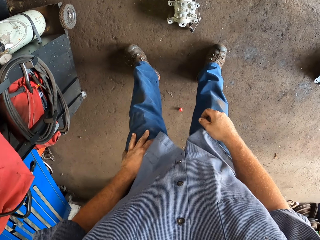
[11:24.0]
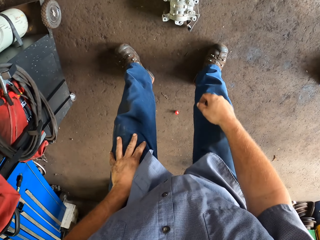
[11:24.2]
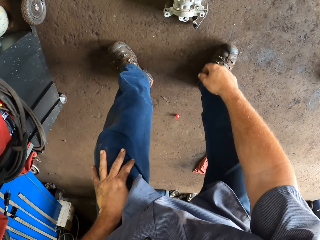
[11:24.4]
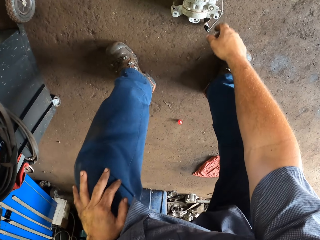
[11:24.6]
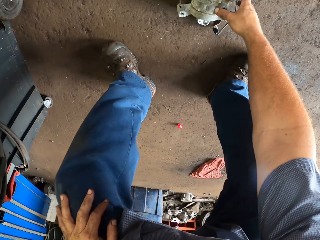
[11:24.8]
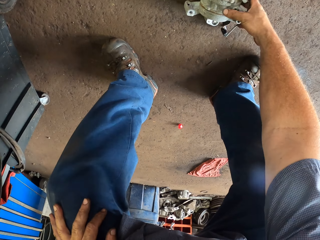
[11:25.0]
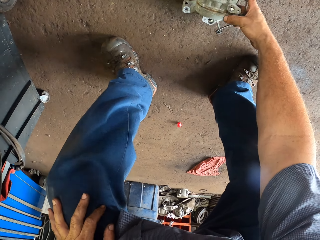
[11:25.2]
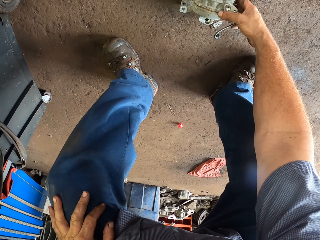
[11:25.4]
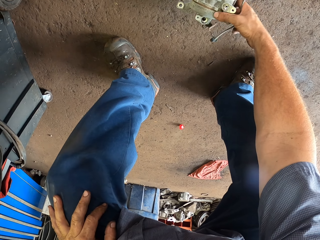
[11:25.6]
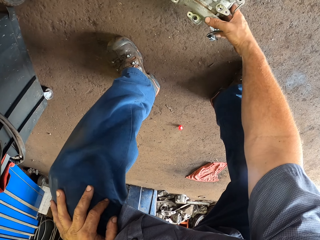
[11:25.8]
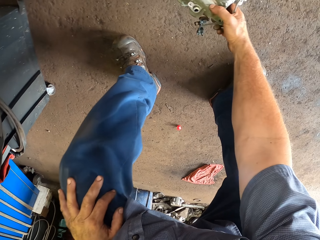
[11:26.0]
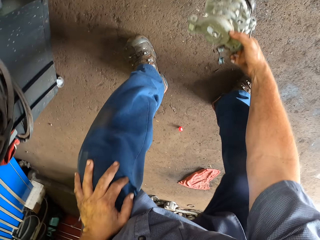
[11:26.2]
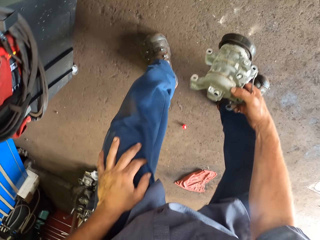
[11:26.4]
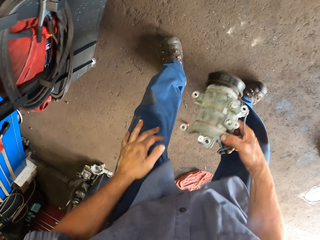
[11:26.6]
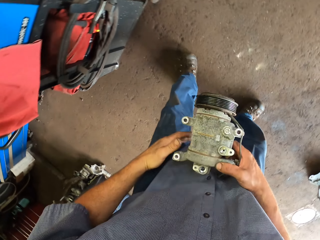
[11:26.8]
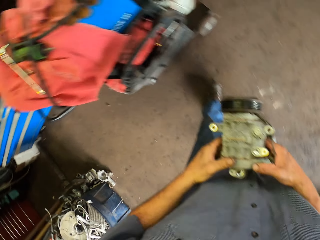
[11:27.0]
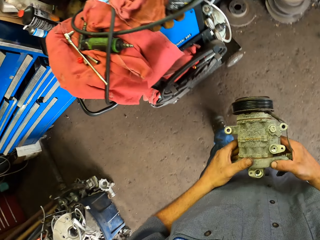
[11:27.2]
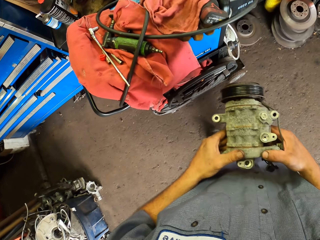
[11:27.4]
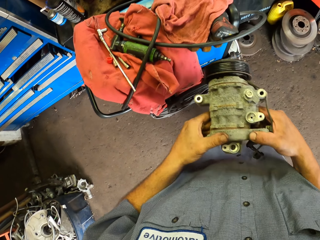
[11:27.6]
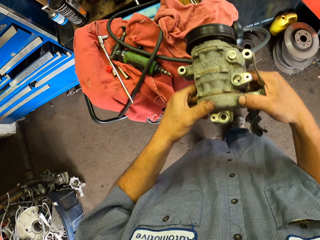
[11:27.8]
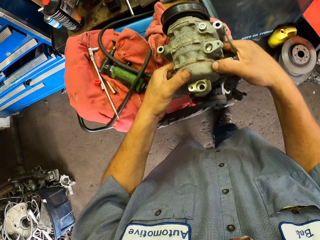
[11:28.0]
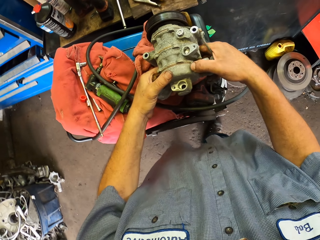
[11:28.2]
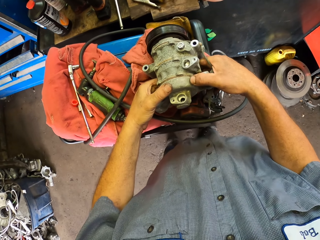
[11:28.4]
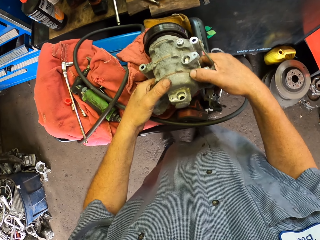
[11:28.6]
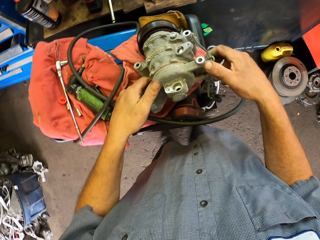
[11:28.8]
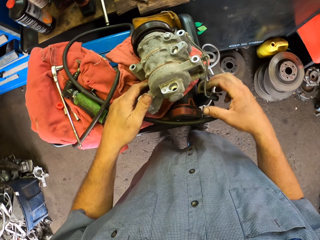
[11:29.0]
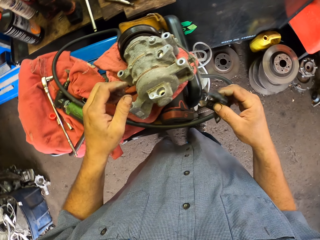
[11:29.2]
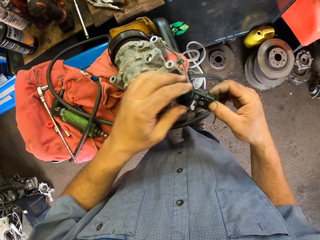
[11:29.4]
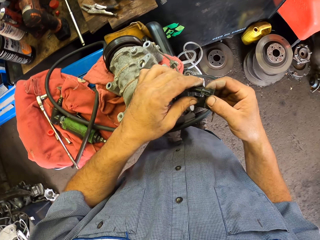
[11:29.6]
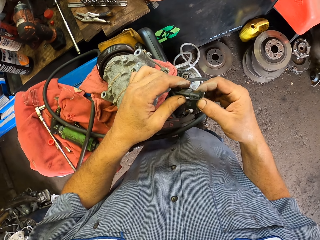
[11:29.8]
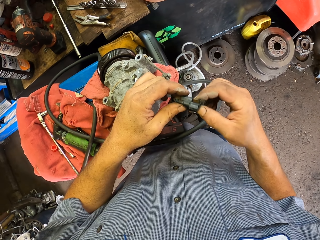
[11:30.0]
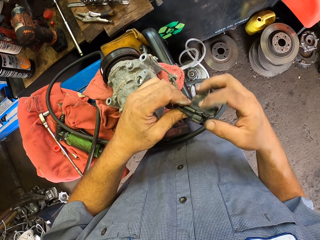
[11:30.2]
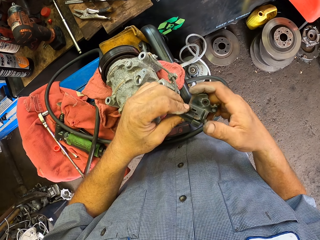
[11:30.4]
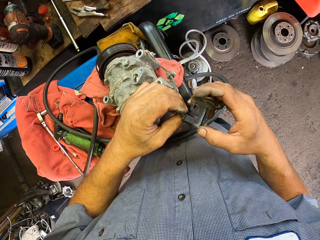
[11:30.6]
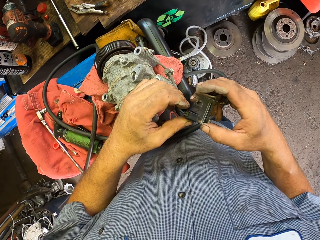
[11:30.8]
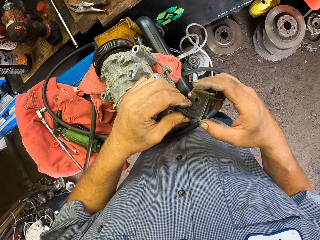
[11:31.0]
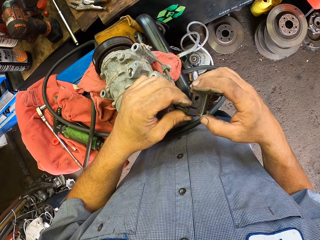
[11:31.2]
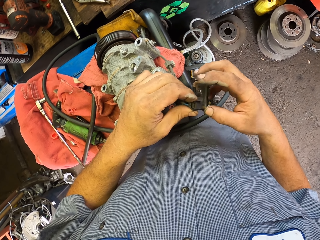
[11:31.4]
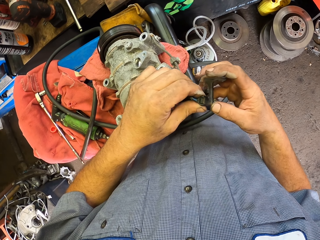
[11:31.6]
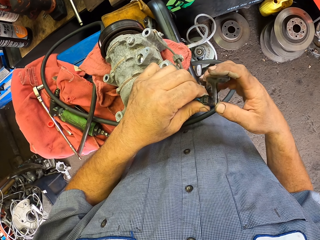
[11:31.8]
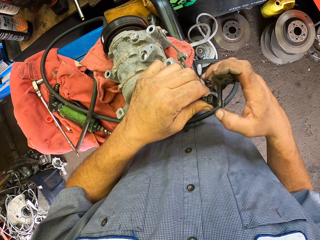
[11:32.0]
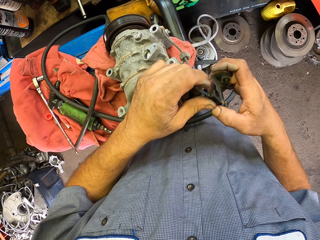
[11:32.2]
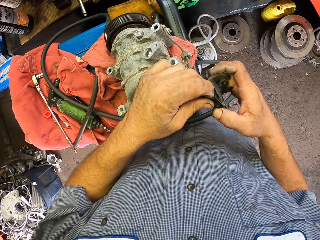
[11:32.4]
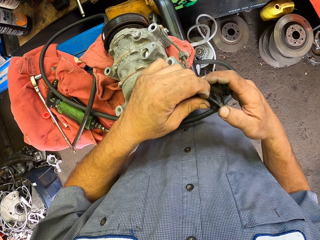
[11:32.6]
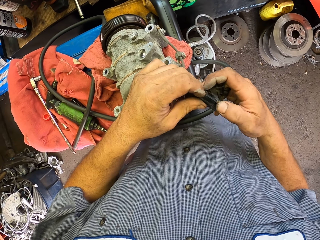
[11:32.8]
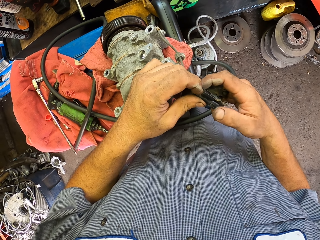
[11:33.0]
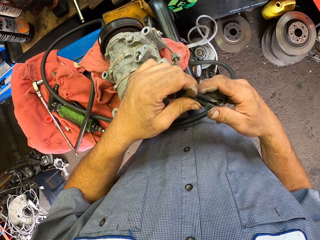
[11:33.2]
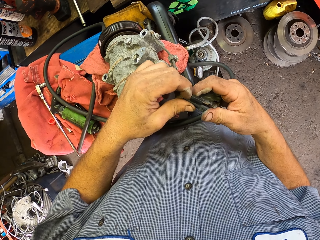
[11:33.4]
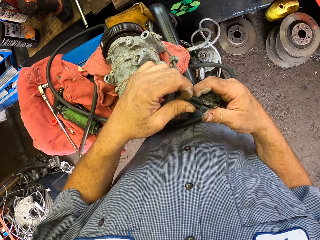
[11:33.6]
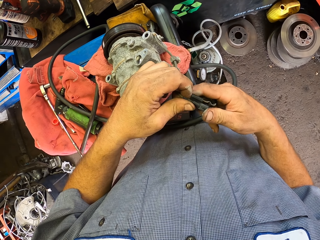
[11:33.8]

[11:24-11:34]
The camera wearer bends. They pick up an AC engine compressor or motor from the ground. They put the AC engine compressor on the table. They touch a wire on the motor. They fix the AC engine compressor.

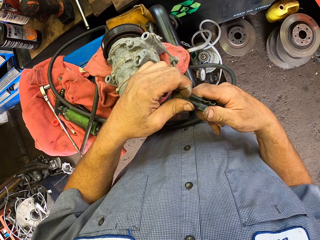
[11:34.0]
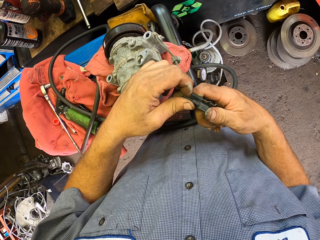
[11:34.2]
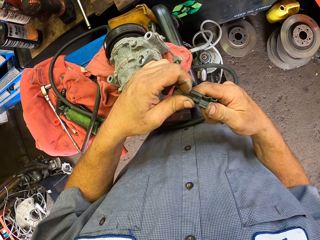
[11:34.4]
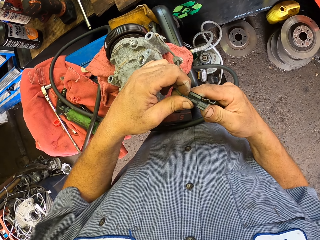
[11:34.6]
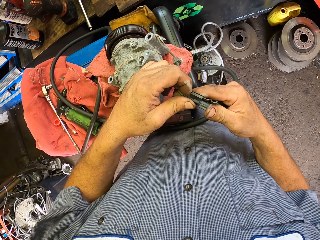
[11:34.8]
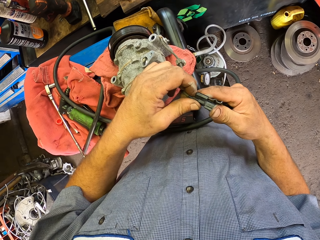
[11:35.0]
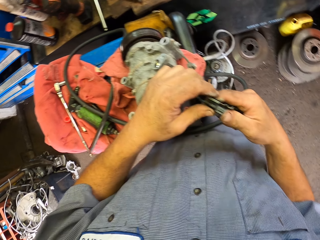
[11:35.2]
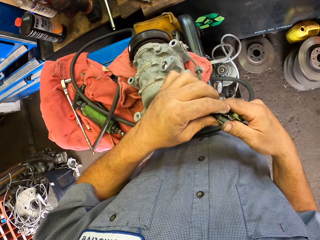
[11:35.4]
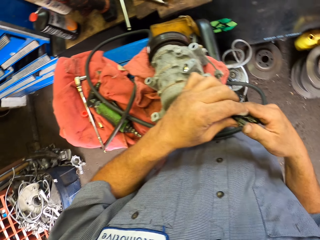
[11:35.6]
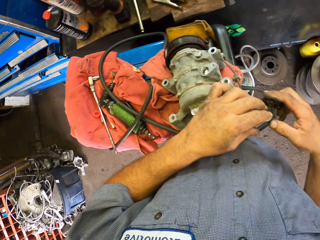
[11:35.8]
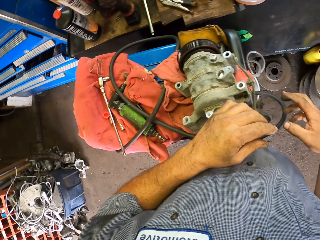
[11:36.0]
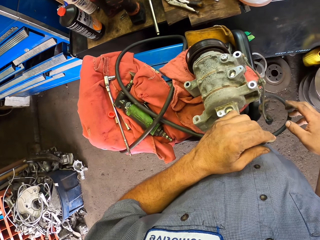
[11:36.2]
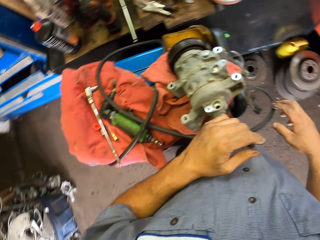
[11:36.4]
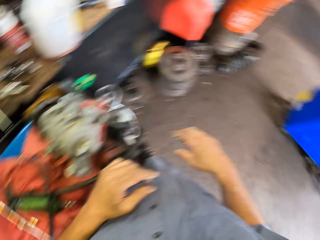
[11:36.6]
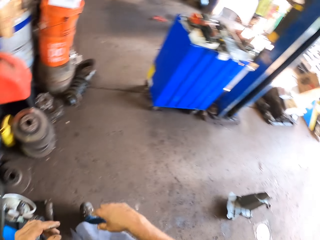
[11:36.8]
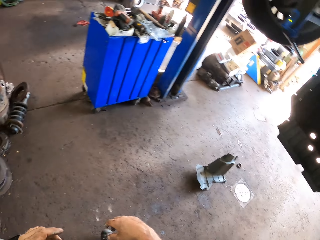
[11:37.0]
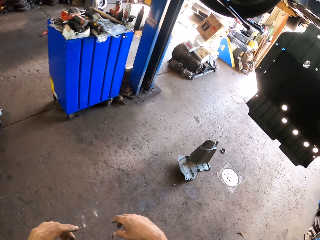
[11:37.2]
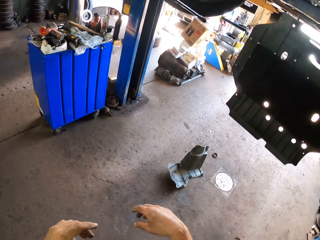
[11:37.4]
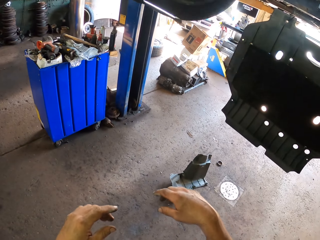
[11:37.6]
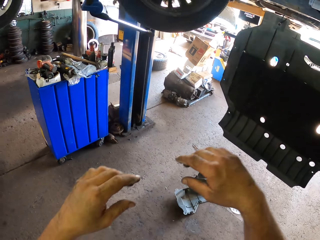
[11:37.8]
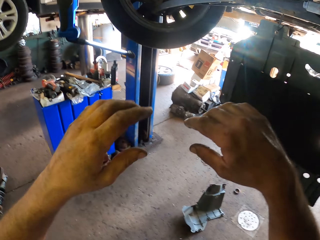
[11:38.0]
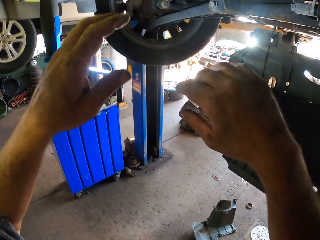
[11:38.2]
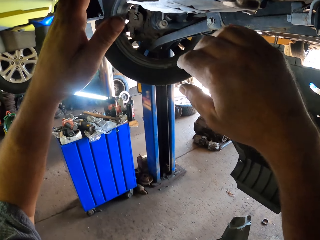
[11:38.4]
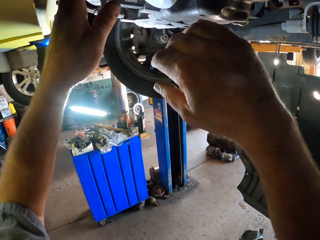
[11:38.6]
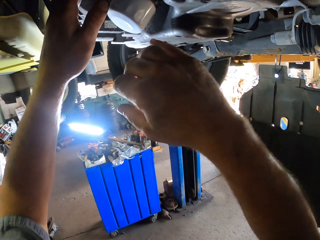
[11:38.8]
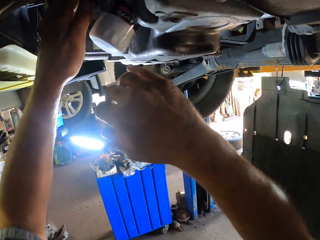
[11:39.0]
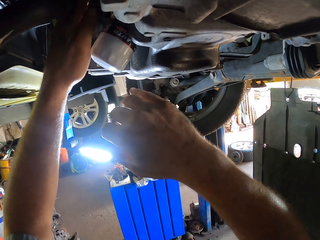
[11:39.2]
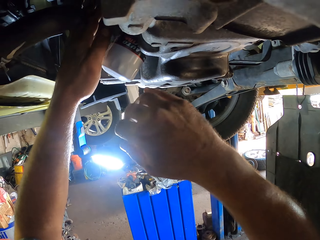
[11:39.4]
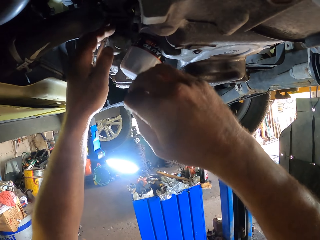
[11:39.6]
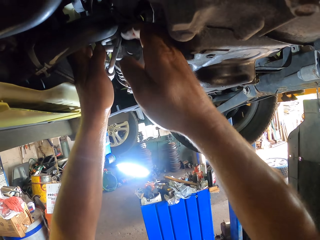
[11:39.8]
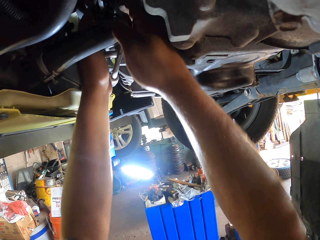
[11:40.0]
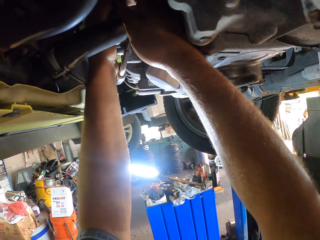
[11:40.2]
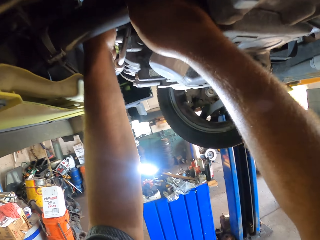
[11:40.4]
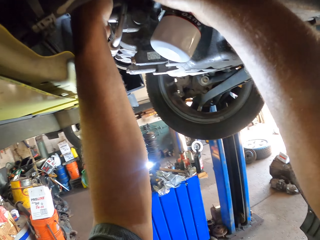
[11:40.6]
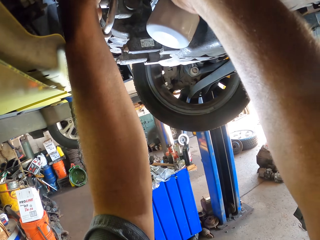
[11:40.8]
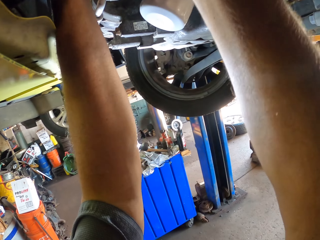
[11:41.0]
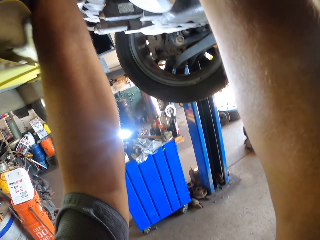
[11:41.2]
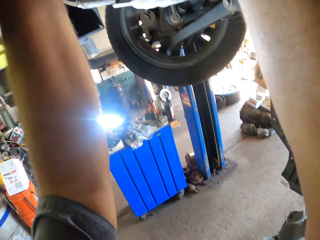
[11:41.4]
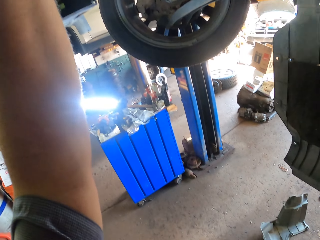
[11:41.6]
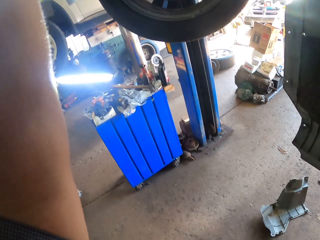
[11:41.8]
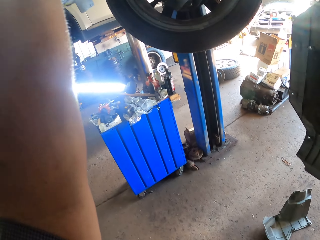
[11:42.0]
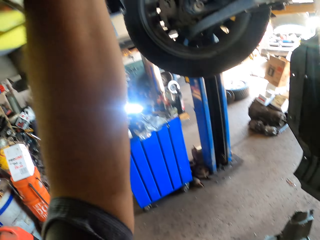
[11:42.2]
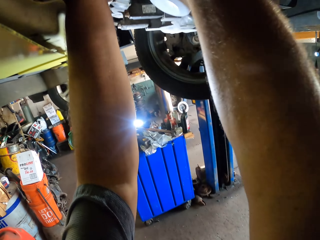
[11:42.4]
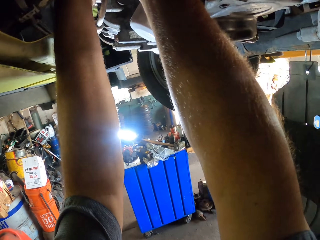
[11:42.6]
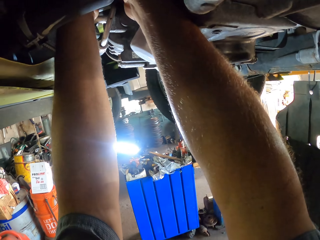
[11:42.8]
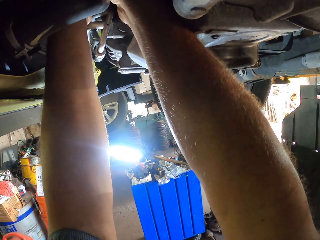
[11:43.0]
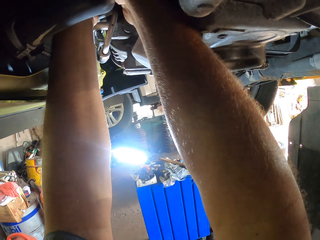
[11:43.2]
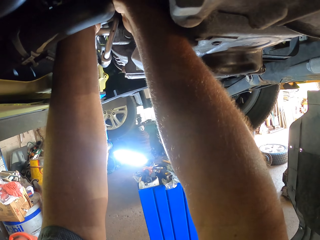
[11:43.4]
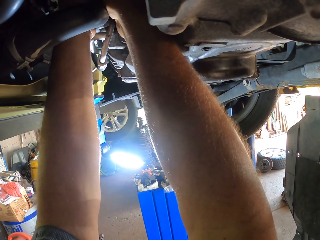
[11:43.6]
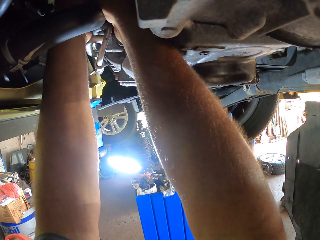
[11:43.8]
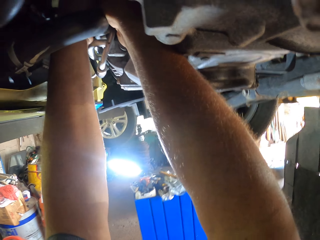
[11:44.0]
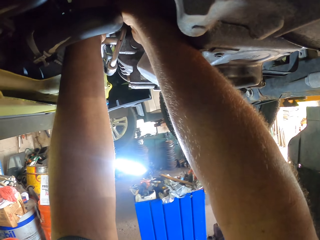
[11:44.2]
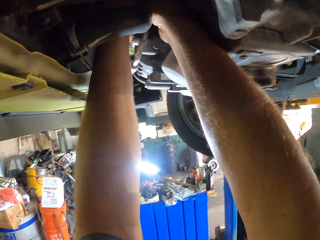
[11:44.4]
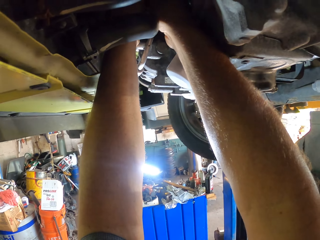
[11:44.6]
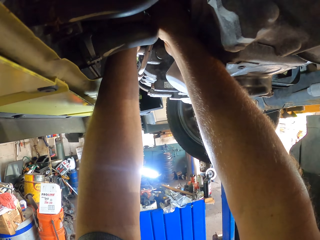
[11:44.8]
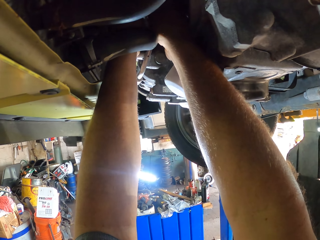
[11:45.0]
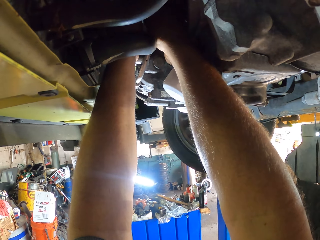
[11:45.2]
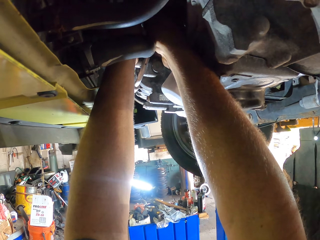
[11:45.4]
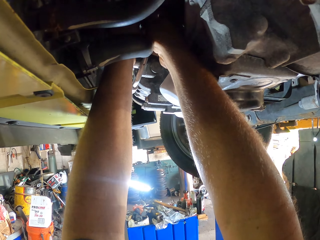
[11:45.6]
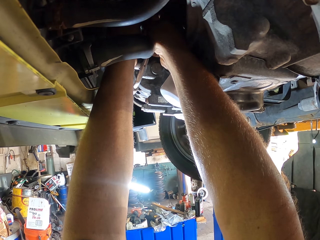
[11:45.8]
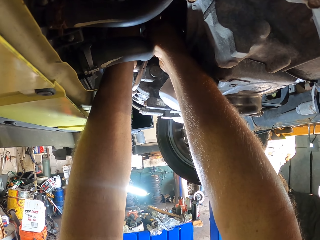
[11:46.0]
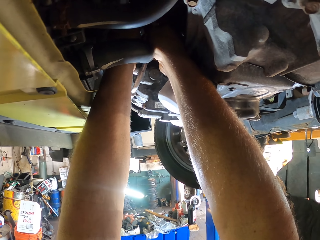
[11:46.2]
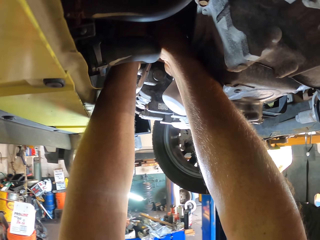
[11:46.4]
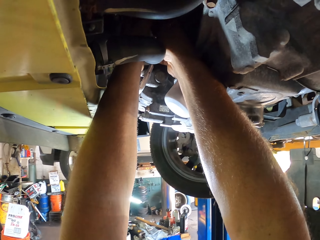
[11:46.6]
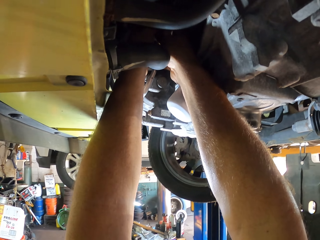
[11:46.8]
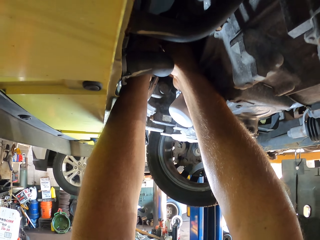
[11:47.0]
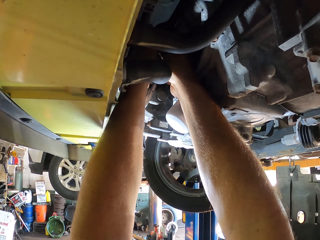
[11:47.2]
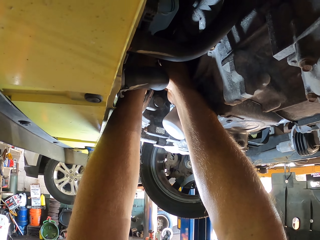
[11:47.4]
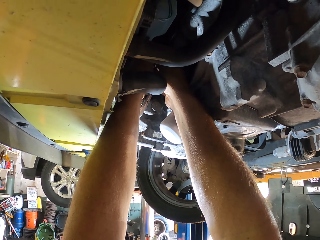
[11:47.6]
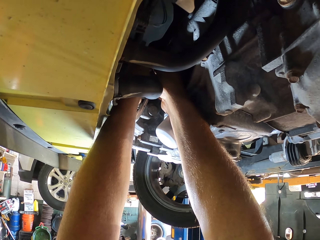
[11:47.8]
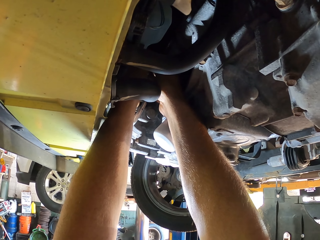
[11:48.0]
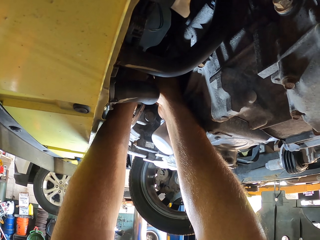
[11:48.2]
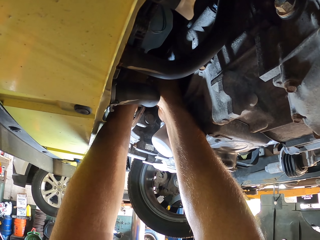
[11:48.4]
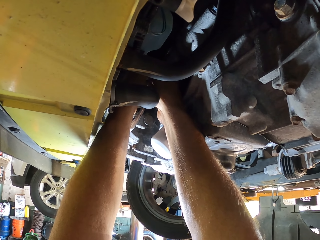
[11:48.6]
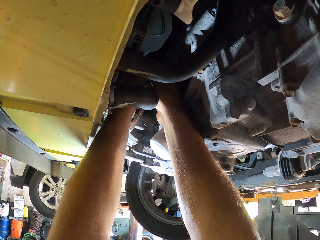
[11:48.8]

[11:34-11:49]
The camera wearer lets go of the AC engine compressor. They move around the room. They touch the car metals. They touch a wire on the car.
